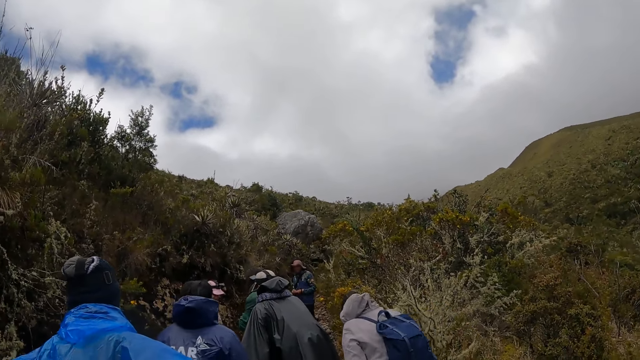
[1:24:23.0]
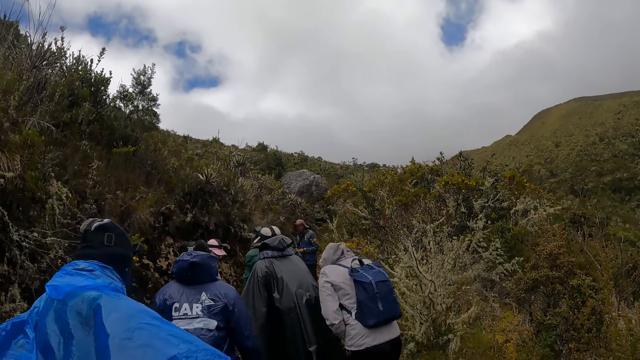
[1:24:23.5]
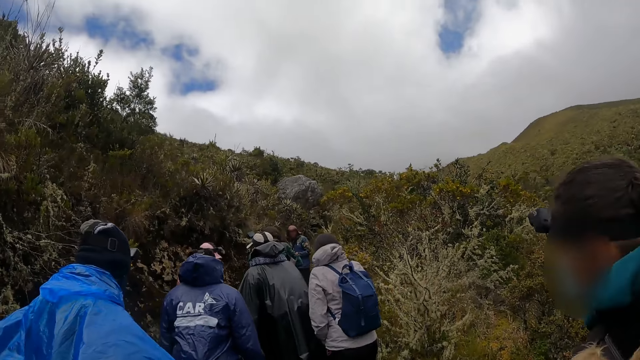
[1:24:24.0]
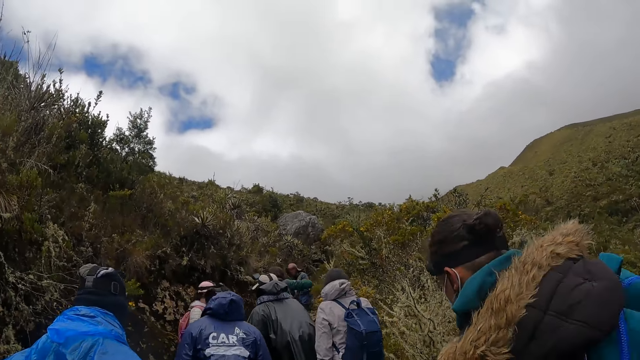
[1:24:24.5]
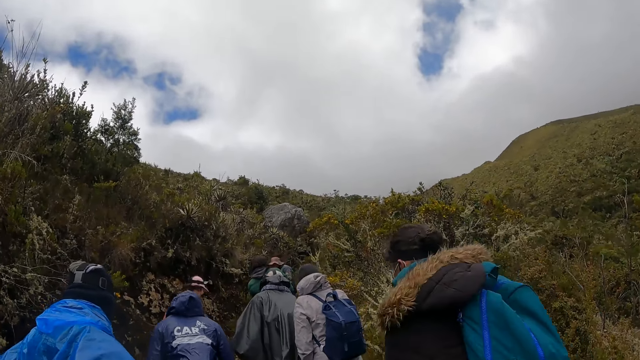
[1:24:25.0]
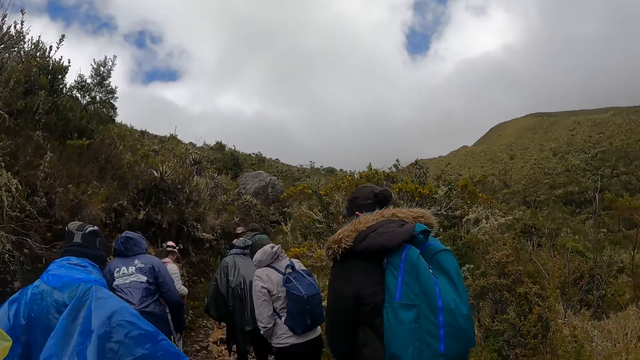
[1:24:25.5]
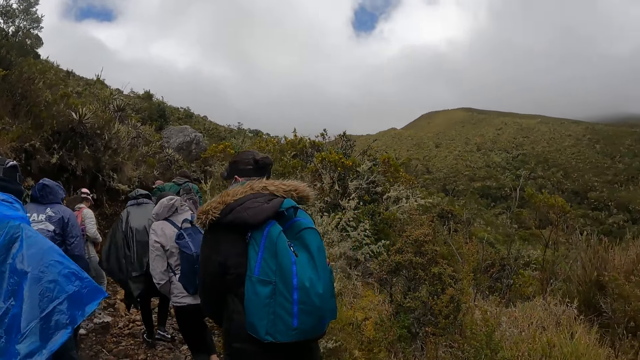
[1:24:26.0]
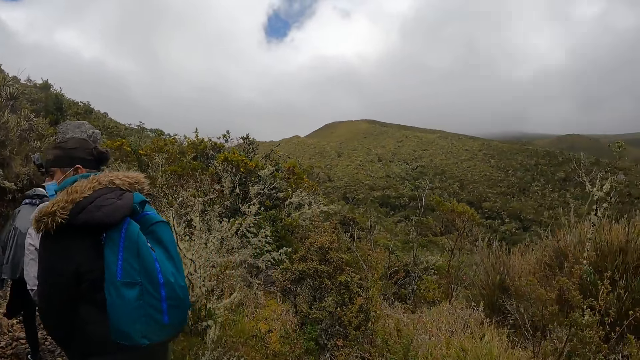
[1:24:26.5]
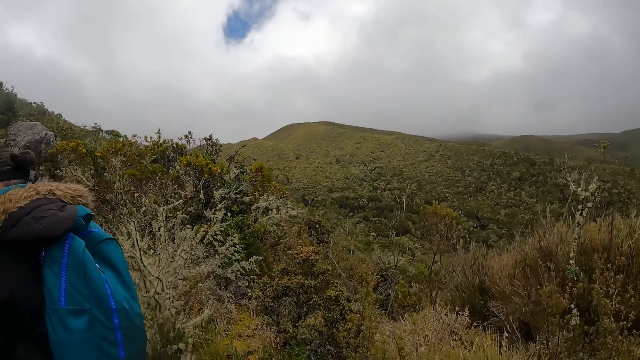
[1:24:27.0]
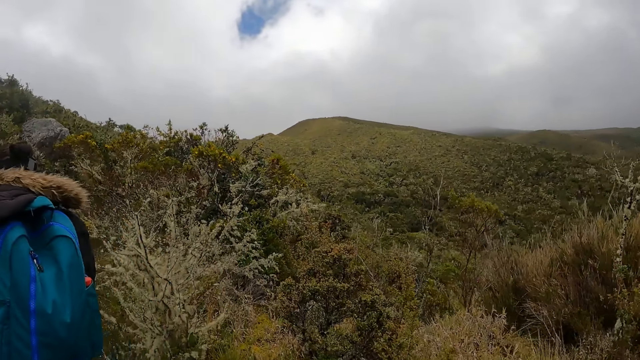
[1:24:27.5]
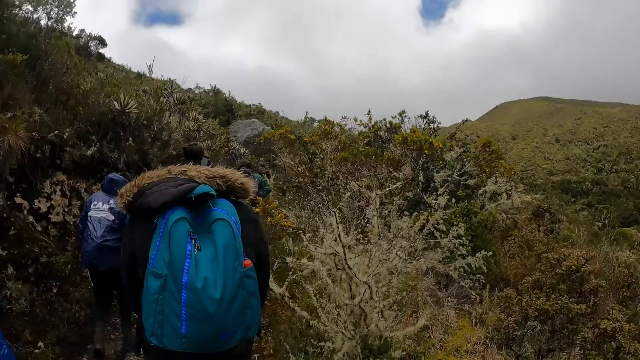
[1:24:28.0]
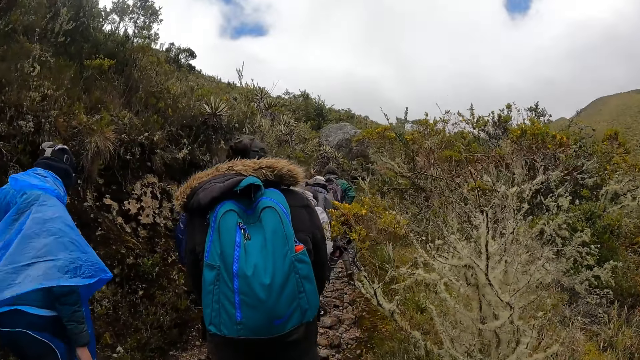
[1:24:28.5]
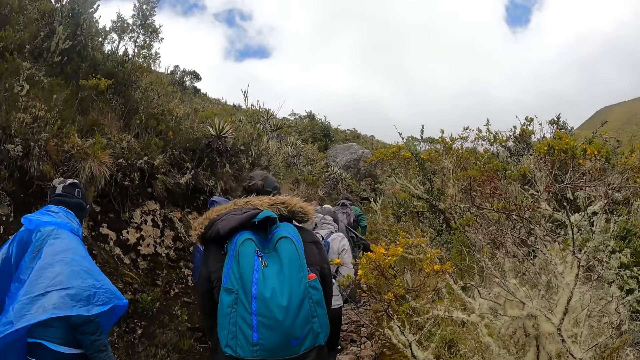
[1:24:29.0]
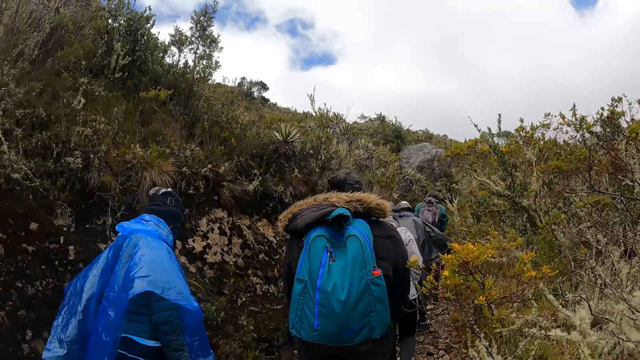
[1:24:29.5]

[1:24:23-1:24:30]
The camera wearer walks on the mountains with colleagues.

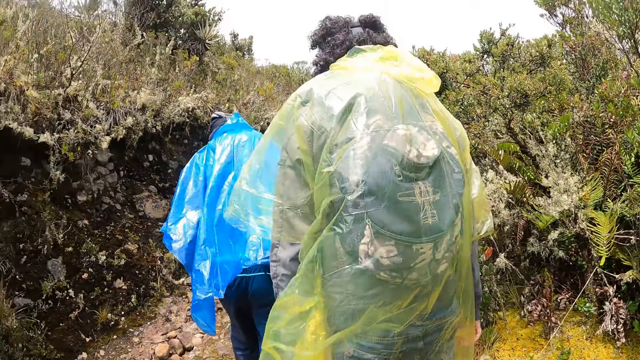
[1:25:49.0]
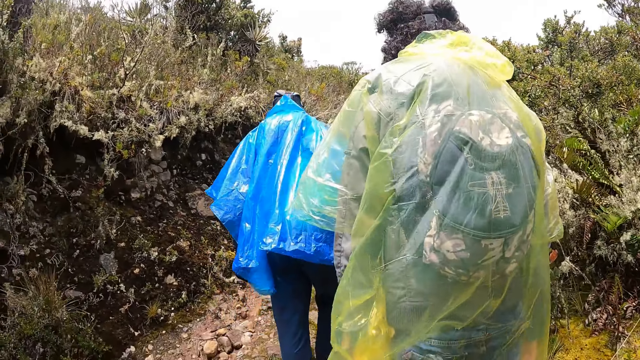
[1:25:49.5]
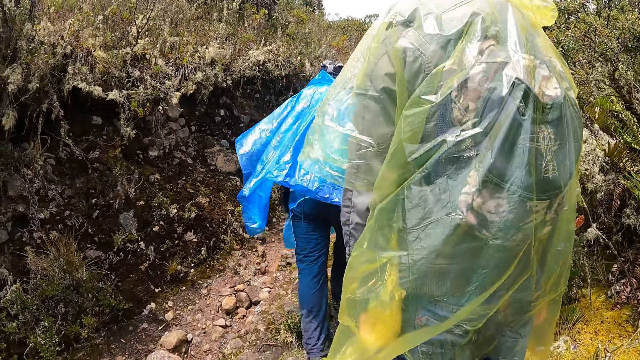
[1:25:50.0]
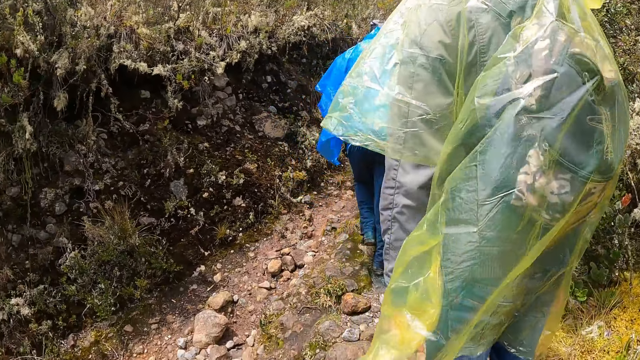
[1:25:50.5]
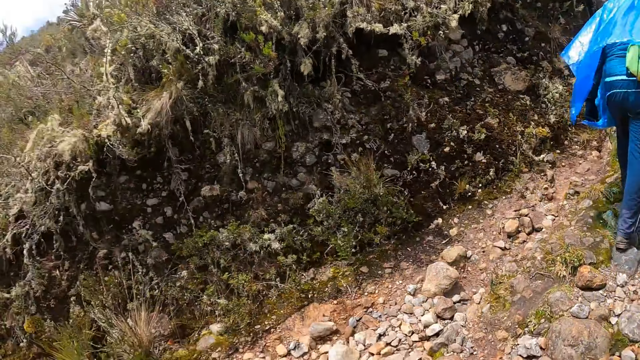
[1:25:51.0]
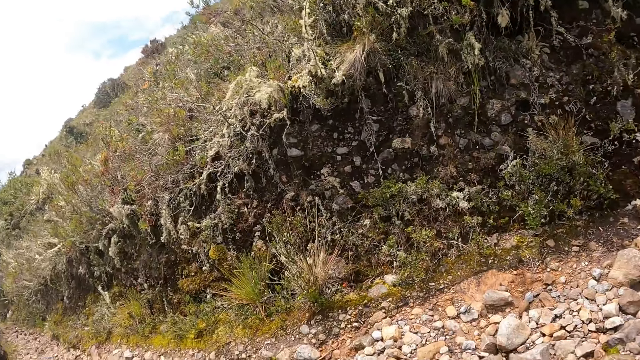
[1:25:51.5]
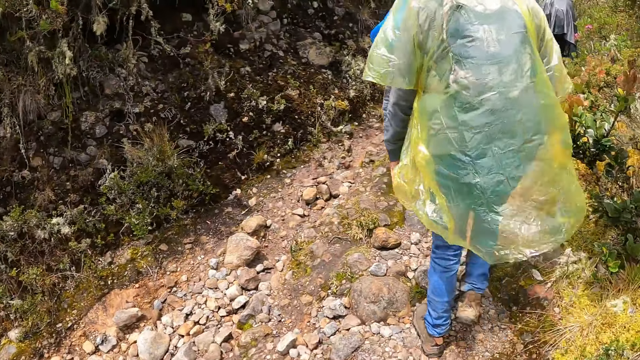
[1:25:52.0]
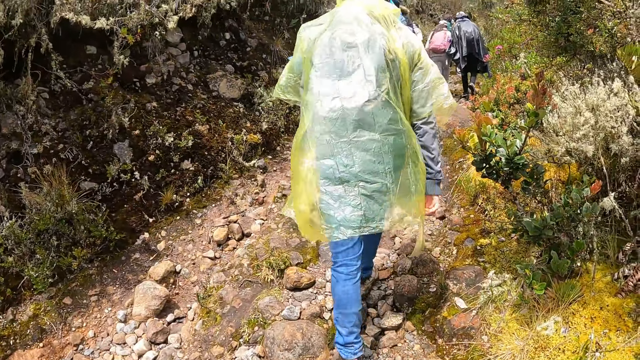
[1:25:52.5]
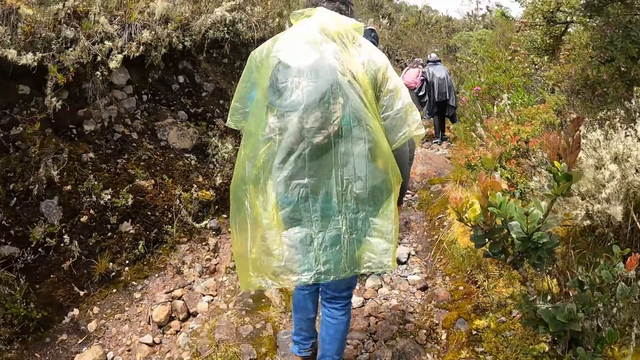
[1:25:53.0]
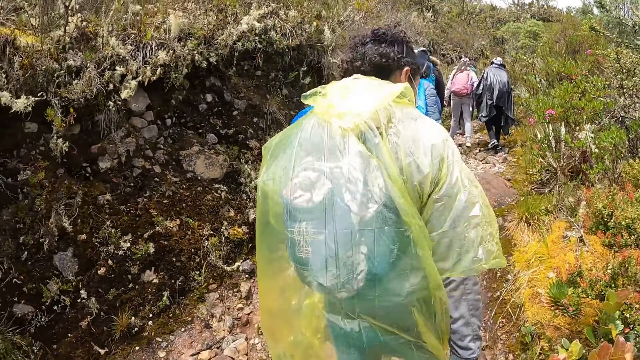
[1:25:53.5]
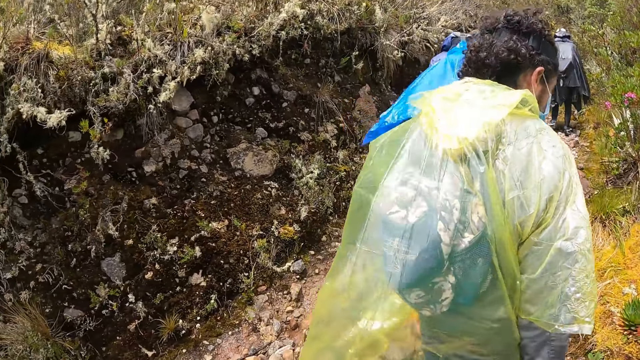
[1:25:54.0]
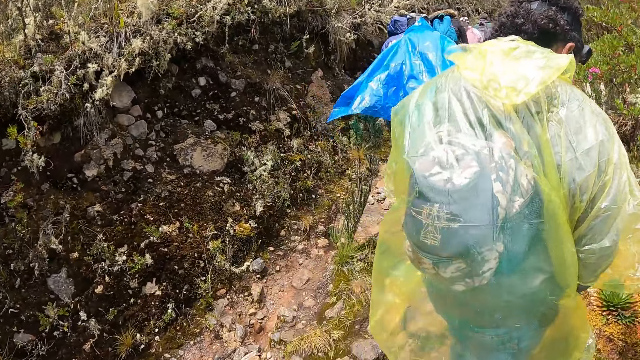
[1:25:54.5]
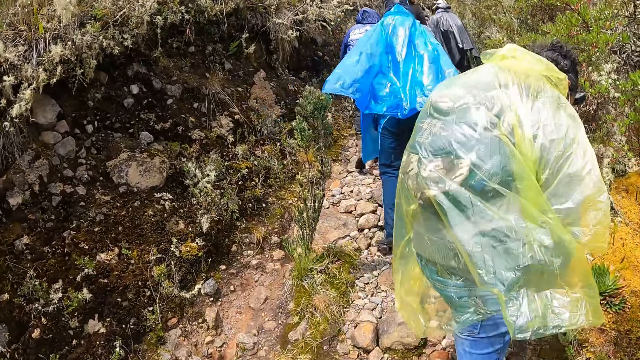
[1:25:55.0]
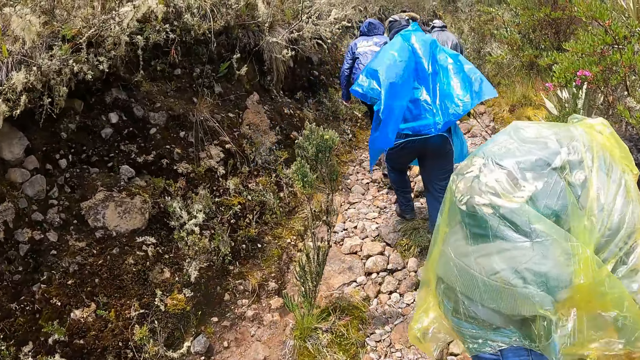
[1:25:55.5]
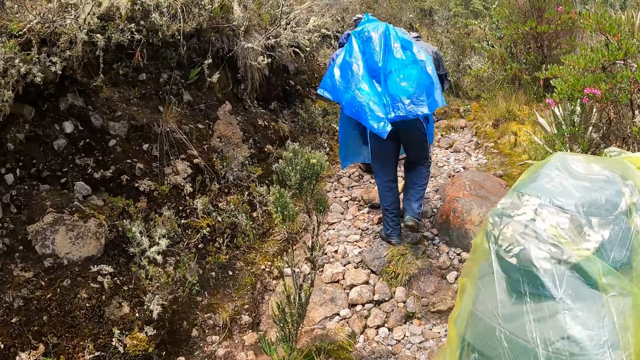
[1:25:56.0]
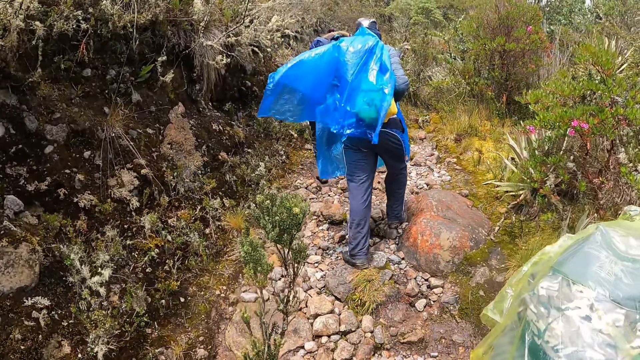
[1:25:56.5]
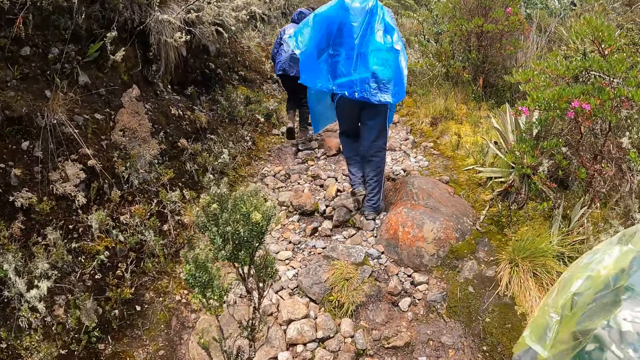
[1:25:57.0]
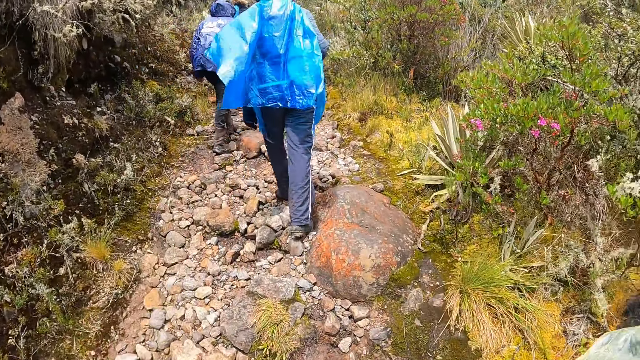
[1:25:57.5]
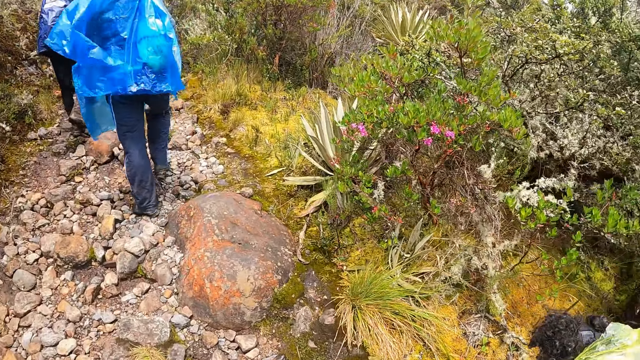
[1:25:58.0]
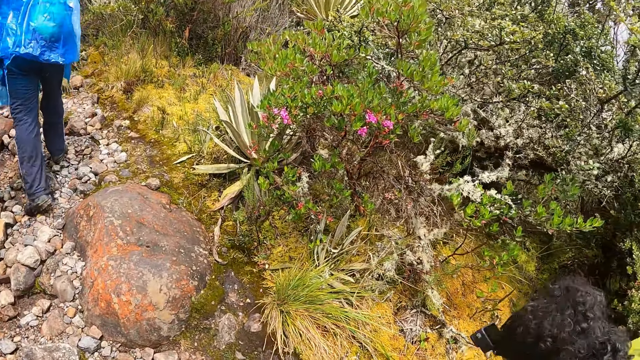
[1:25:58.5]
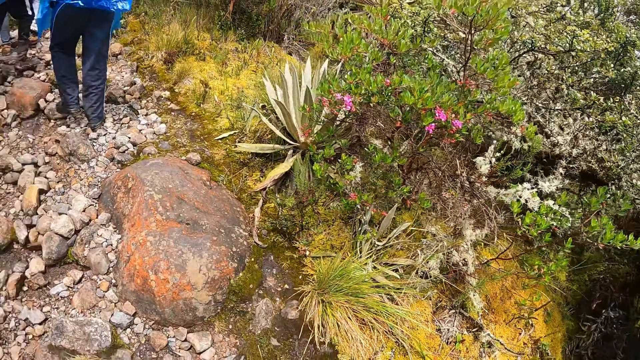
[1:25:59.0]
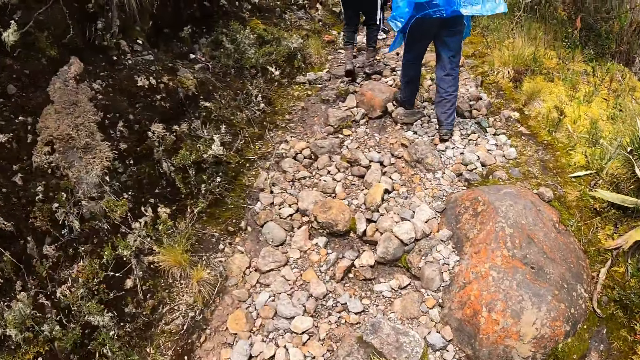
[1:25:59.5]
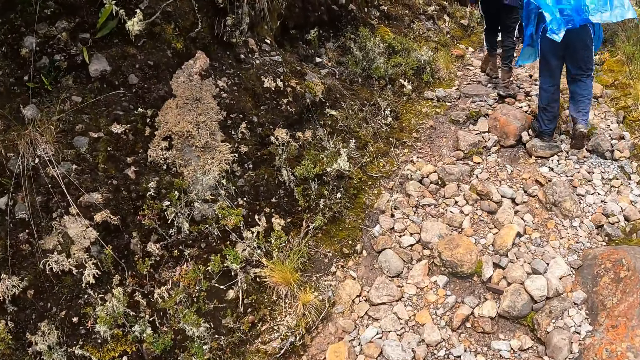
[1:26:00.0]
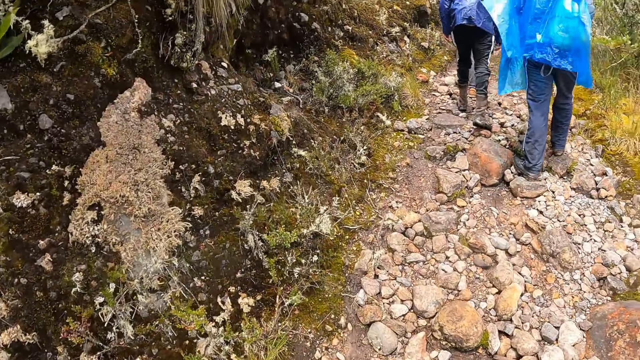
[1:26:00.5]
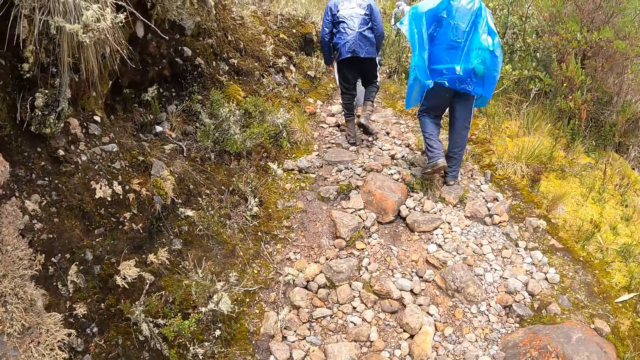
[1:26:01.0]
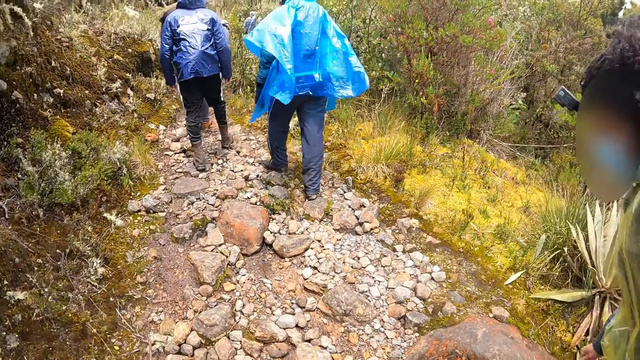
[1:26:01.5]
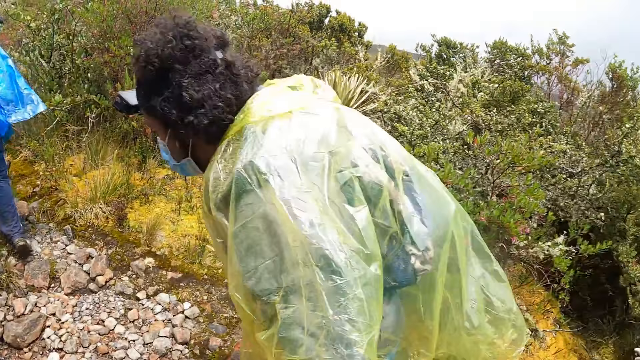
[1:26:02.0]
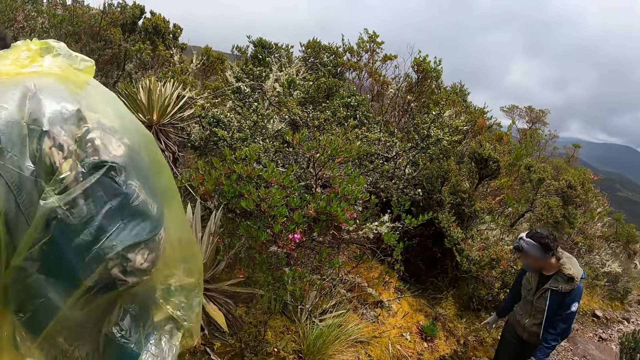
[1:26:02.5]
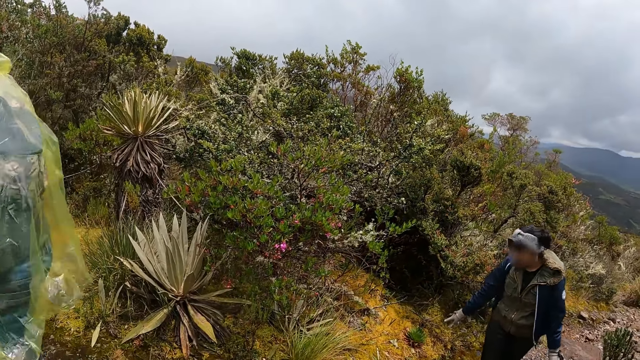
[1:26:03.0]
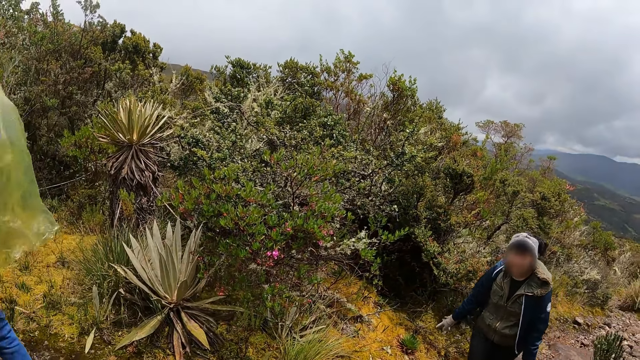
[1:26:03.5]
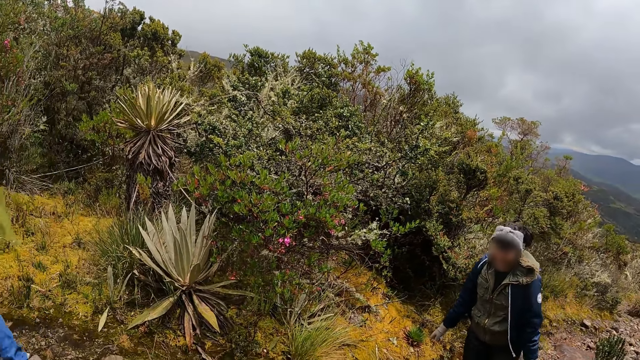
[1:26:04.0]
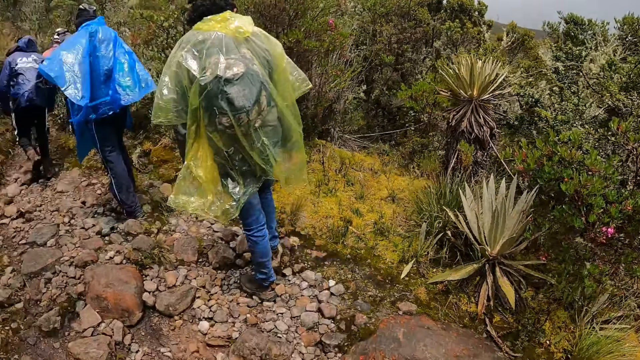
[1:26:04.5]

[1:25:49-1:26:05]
The camera wearer looks around and walks around. A man plucks a plant with his right hand. The camera wearer looks around, walks around and looks around.
